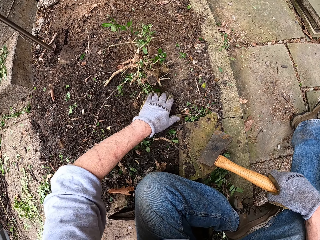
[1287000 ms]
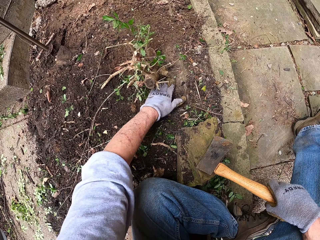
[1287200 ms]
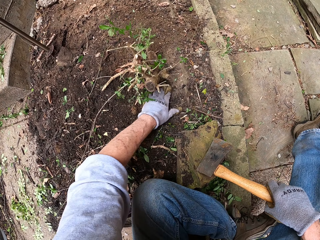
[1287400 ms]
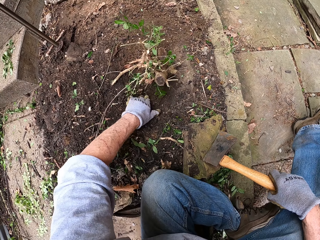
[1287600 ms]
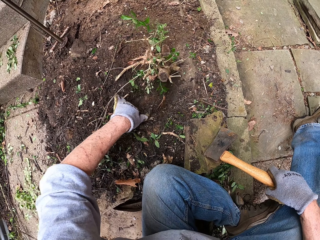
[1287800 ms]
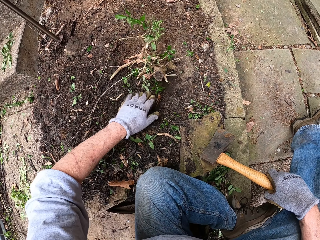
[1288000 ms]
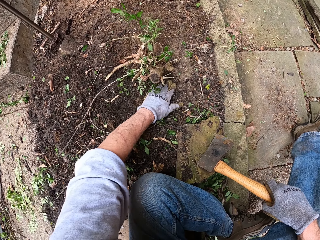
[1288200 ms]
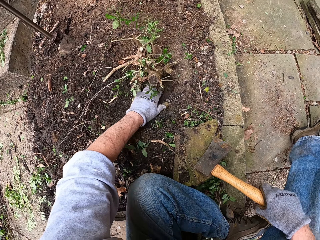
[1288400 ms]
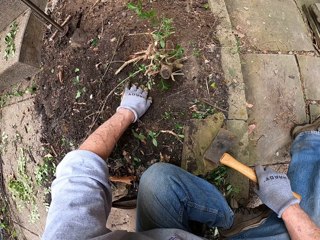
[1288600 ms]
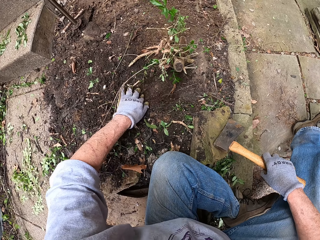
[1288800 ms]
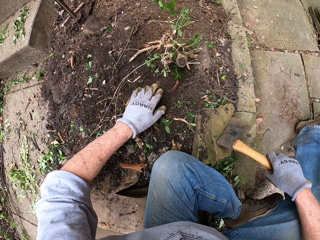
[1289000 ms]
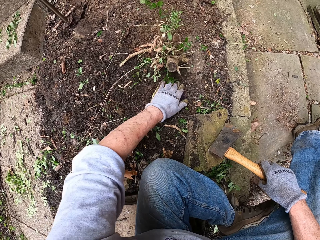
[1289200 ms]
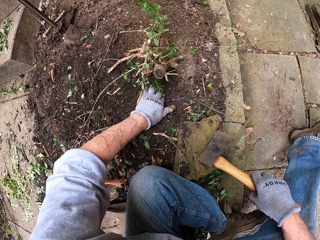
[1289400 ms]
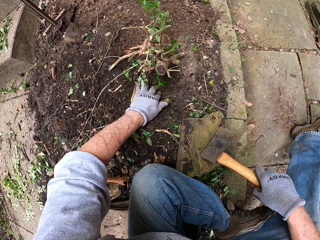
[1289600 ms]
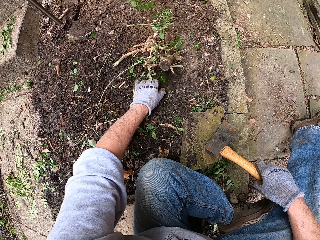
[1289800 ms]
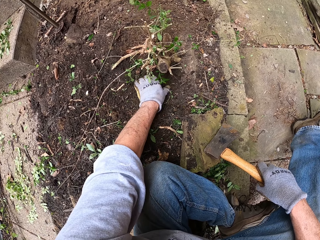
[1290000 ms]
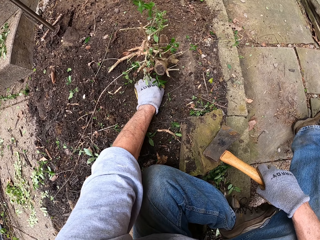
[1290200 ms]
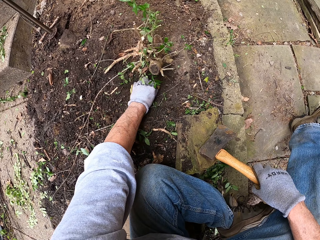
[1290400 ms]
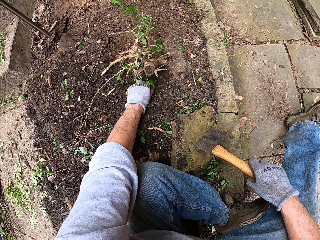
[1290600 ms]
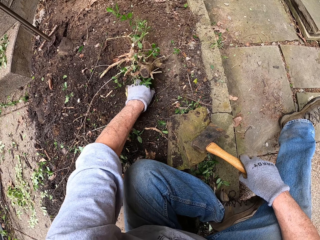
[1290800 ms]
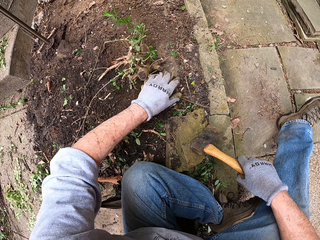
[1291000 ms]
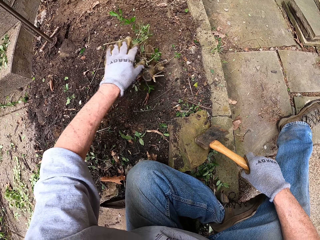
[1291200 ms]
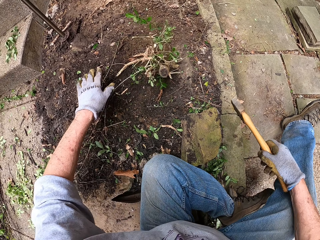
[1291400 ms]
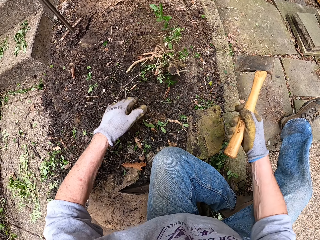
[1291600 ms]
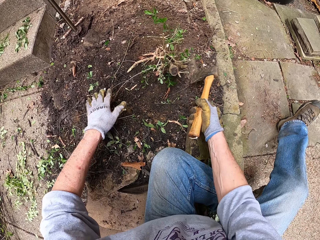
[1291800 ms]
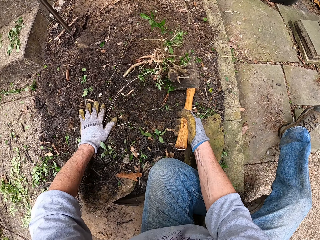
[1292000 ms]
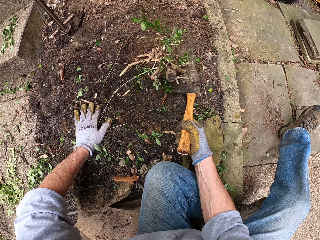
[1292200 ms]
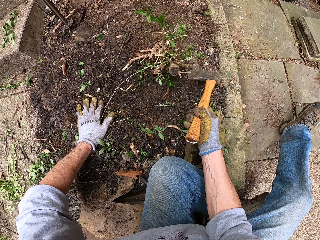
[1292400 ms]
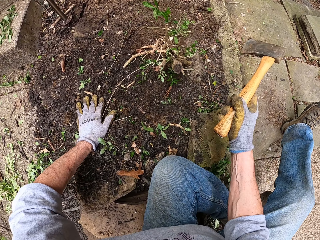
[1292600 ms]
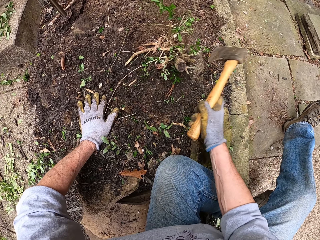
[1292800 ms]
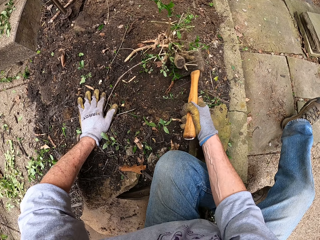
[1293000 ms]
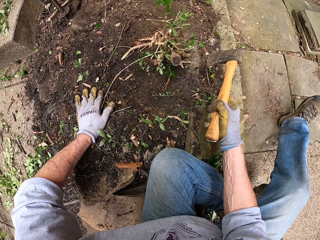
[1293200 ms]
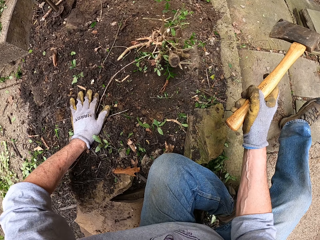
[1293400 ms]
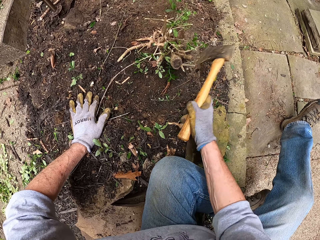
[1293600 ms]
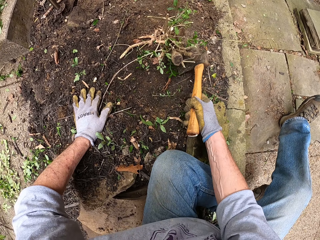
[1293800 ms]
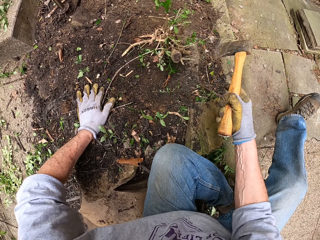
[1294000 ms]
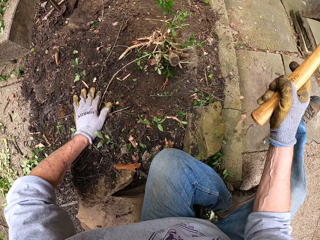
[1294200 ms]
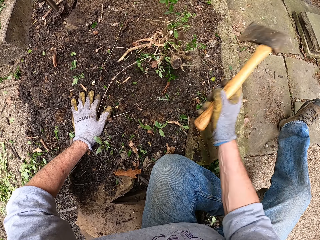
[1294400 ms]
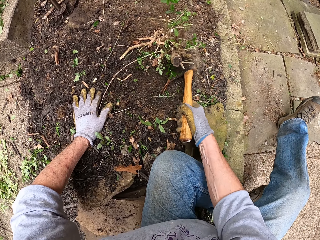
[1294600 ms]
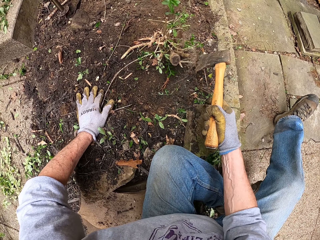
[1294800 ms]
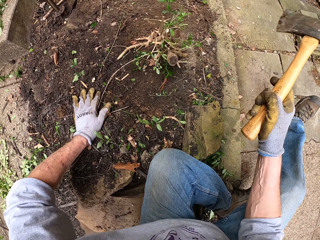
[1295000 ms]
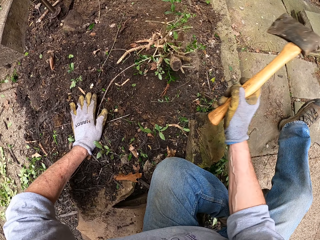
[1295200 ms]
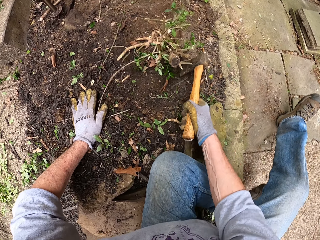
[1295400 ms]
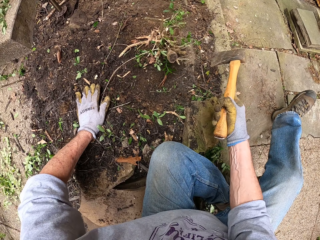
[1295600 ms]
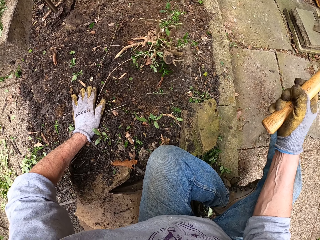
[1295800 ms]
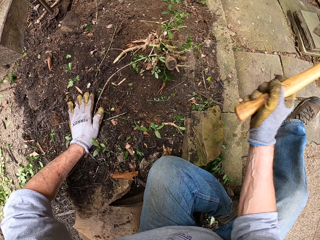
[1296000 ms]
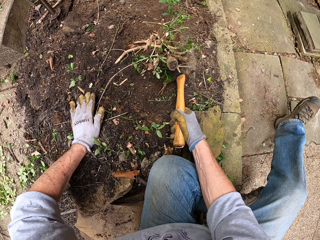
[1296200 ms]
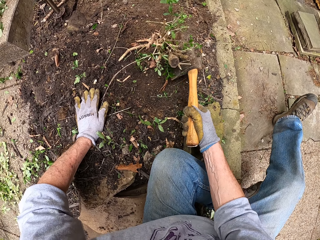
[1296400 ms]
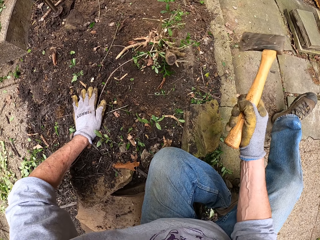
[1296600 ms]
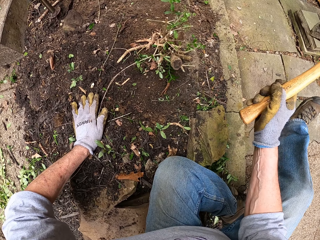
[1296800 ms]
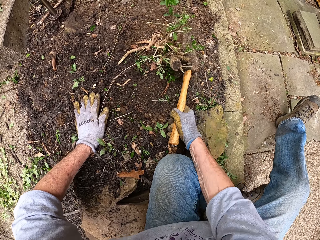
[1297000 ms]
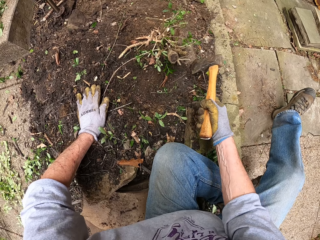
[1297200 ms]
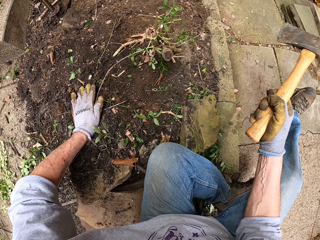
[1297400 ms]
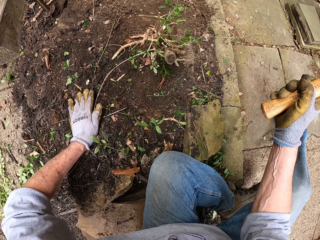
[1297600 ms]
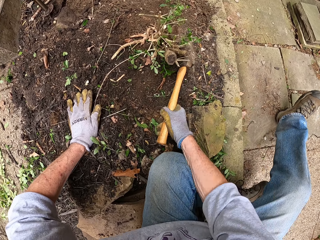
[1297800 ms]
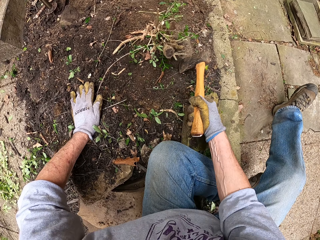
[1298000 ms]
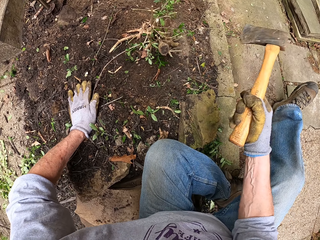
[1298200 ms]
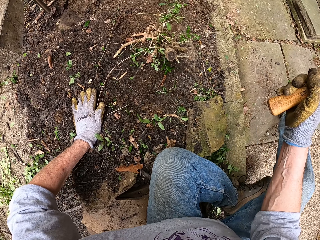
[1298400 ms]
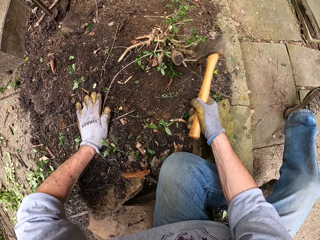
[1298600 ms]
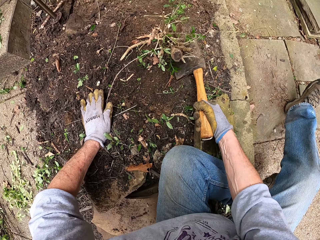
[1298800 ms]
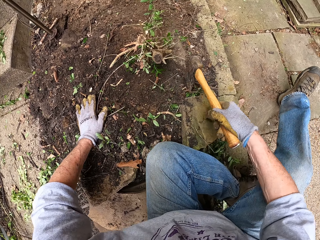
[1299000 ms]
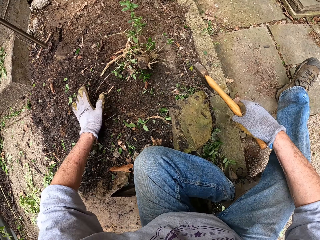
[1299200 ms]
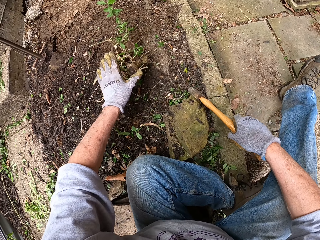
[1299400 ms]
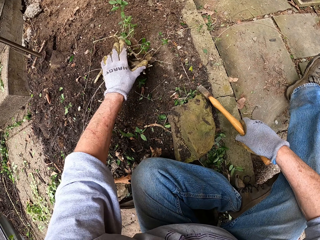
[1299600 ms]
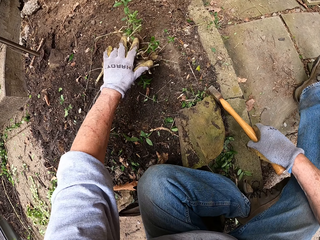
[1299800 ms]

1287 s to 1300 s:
The camera wearer digs the ground around the weed with the axe. They cut a plant with the axe repeatedly.

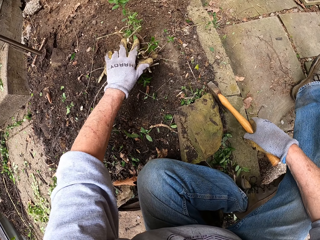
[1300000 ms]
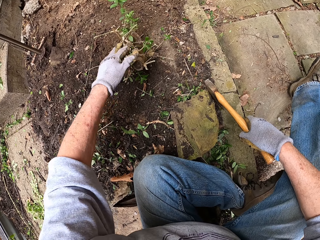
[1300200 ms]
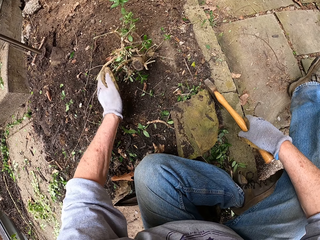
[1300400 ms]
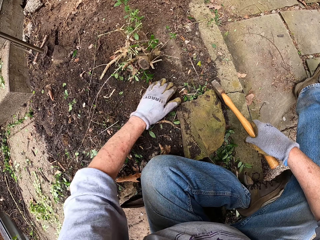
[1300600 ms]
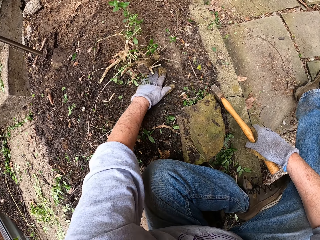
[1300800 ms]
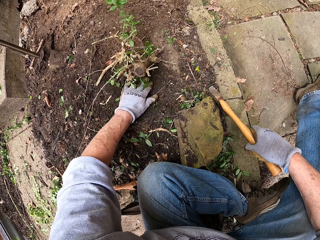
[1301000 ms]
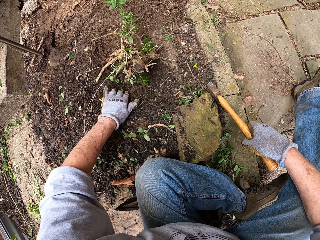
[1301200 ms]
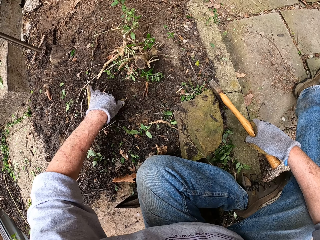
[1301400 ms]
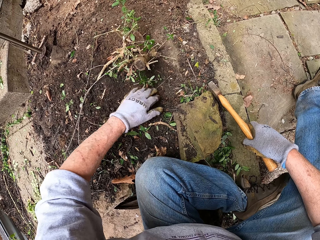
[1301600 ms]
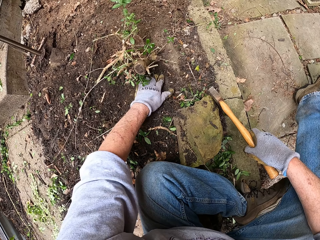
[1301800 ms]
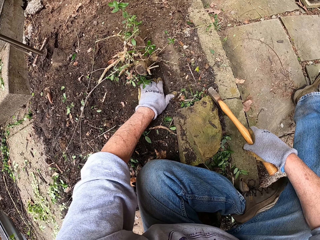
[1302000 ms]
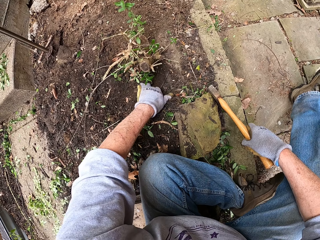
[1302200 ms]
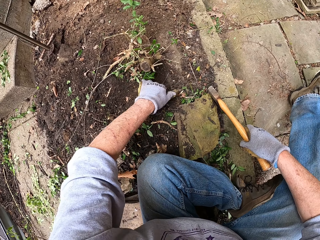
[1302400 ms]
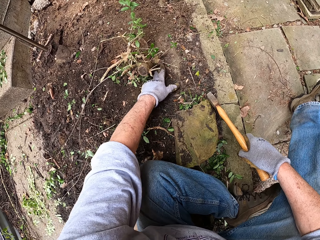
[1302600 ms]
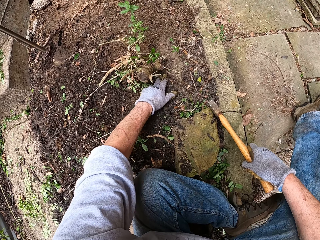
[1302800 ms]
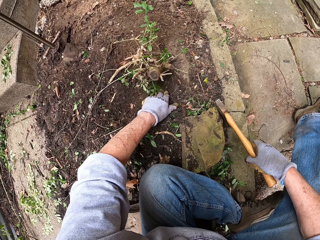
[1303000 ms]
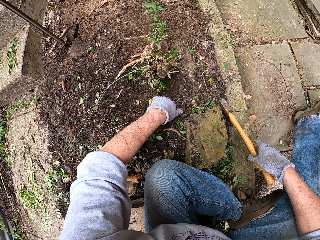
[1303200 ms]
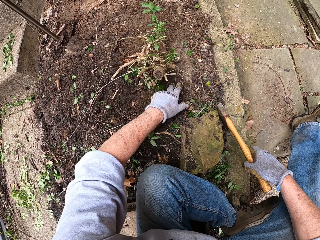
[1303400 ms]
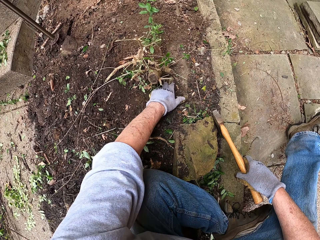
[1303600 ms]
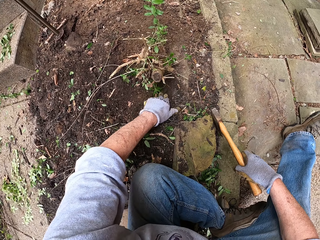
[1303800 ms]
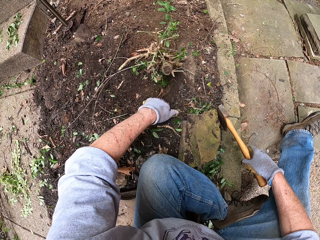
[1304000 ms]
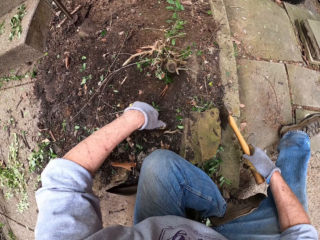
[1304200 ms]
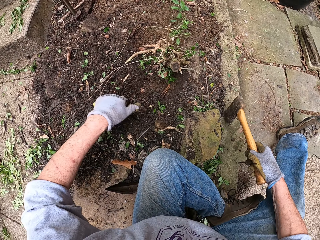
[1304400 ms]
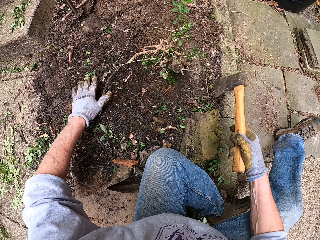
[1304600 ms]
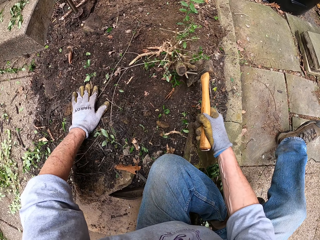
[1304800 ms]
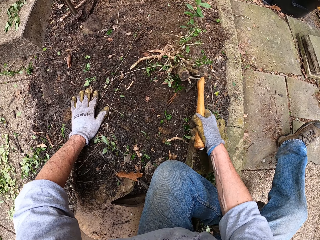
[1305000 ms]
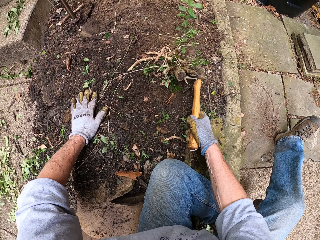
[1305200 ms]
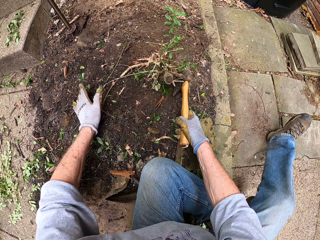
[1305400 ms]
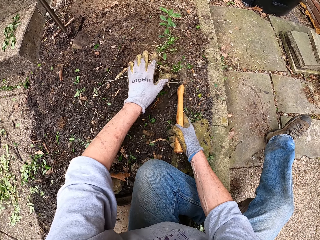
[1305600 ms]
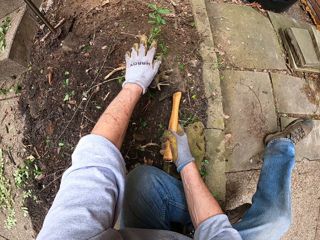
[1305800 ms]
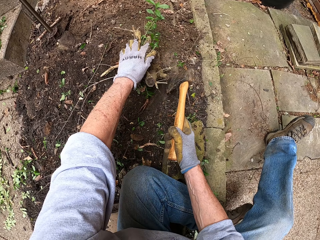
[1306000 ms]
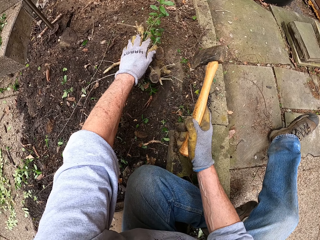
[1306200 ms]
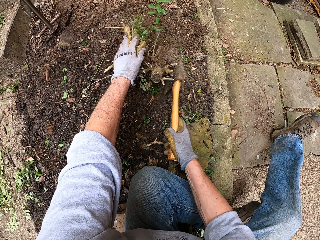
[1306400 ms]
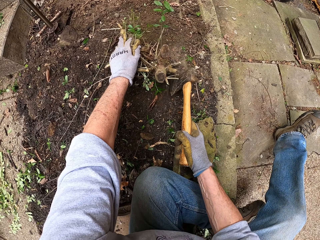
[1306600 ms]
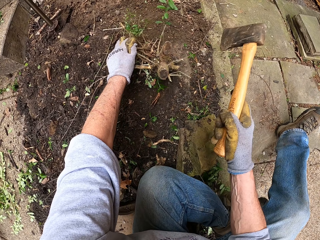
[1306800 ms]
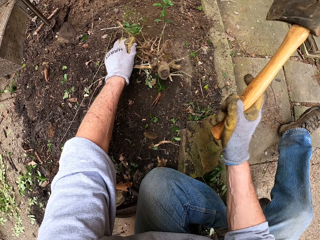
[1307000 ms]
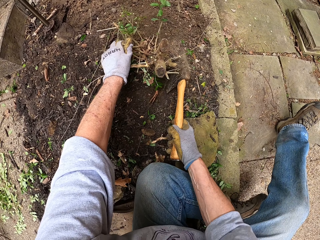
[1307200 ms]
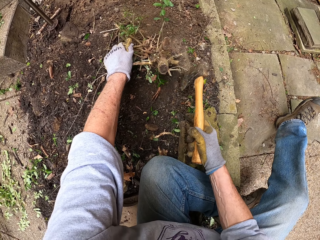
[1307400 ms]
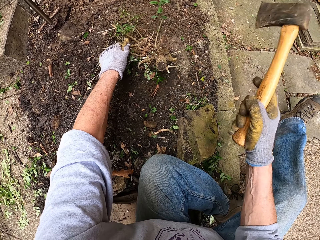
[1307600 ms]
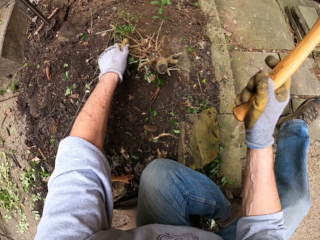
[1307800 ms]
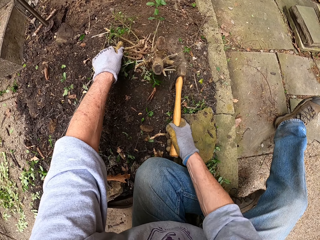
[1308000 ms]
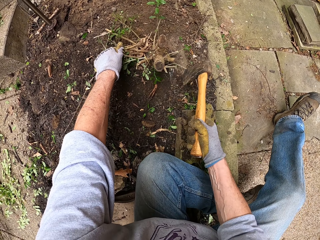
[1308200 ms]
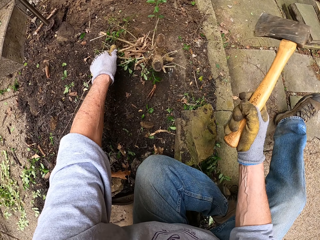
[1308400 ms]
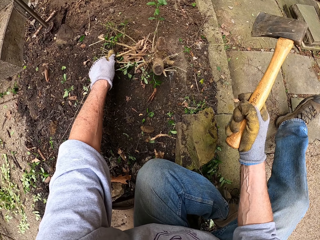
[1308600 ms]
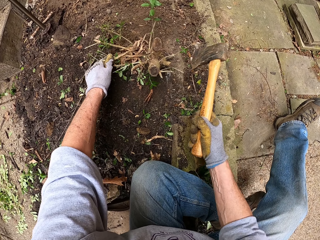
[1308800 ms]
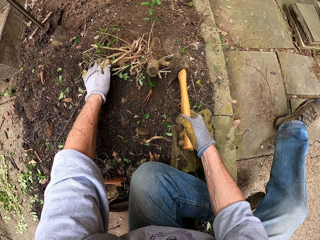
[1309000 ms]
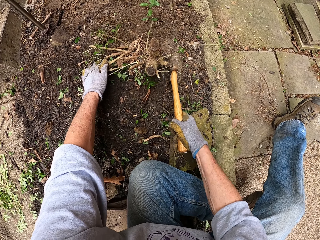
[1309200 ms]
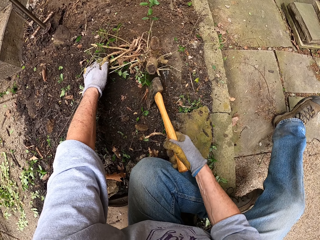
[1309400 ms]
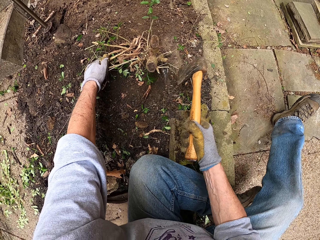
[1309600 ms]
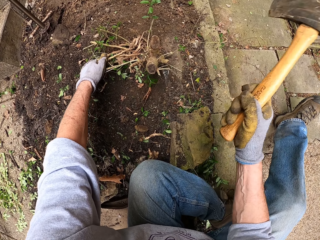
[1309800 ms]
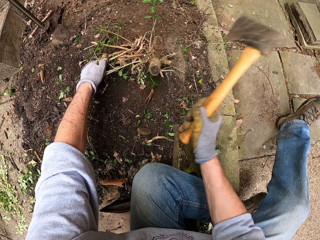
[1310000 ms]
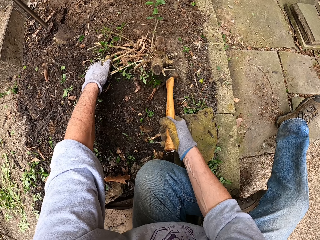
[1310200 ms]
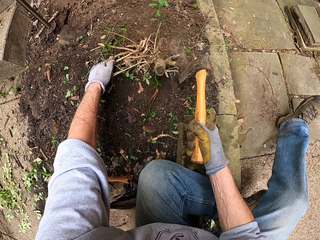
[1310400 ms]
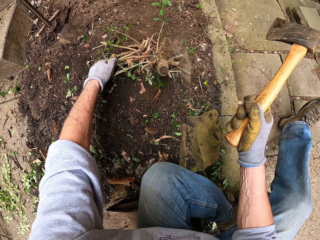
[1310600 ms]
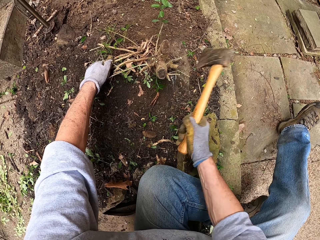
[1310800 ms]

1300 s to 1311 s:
The camera wearer handles a plant. He shakes the weed with his left hand. He clears the ground around the weed with his left hand. He holds the weed with his left hand and cuts the root of the weed with the axe. He cuts the plant with the axe again.
